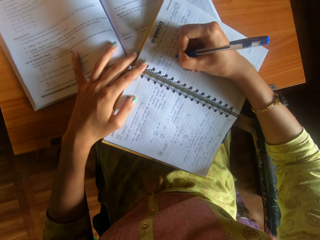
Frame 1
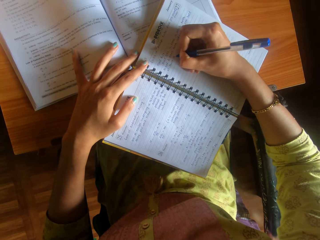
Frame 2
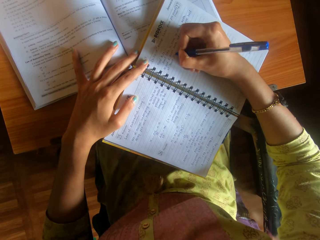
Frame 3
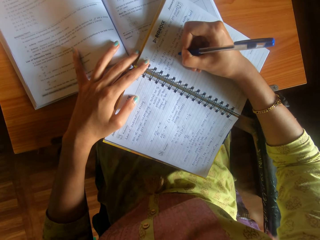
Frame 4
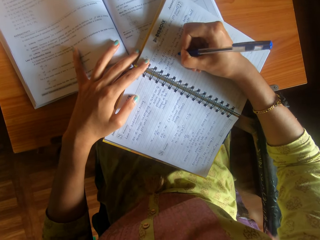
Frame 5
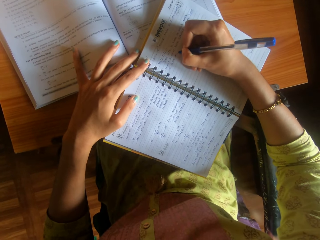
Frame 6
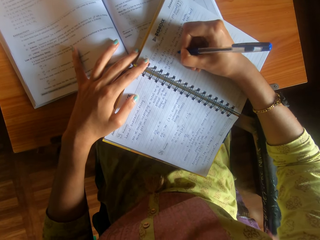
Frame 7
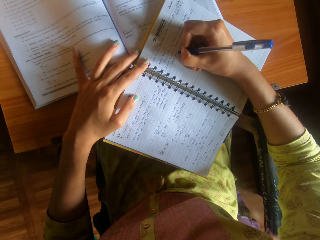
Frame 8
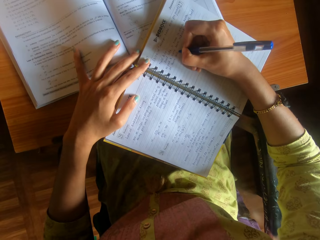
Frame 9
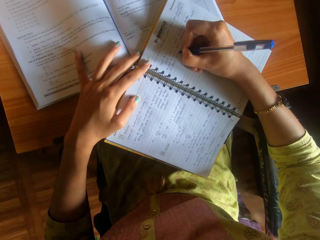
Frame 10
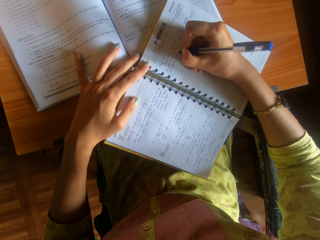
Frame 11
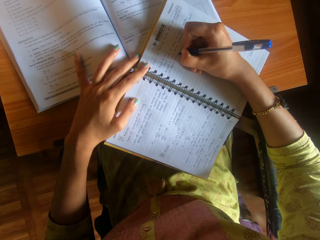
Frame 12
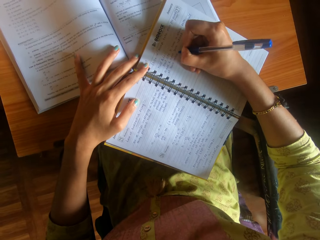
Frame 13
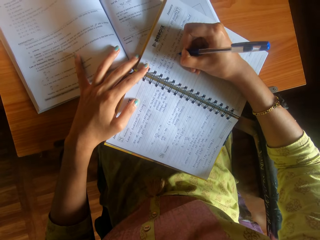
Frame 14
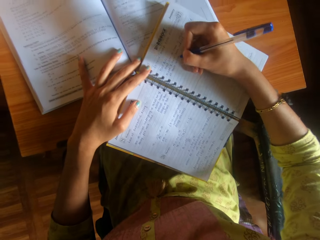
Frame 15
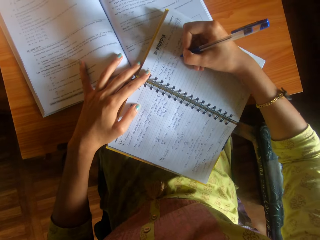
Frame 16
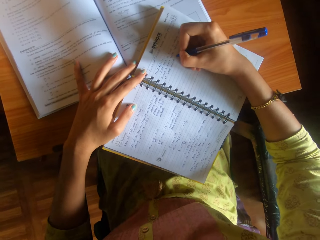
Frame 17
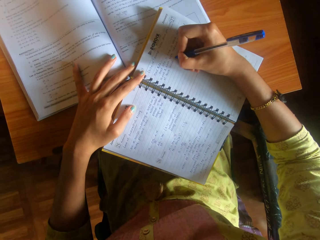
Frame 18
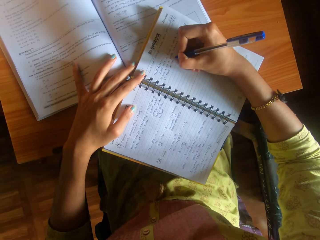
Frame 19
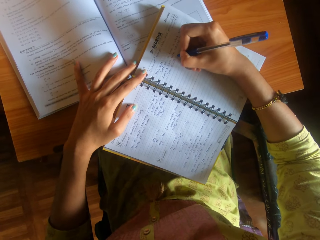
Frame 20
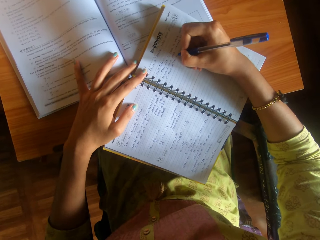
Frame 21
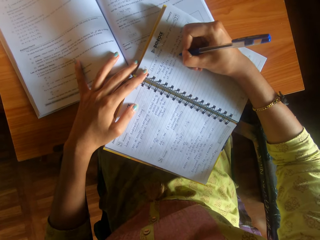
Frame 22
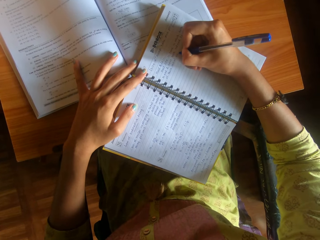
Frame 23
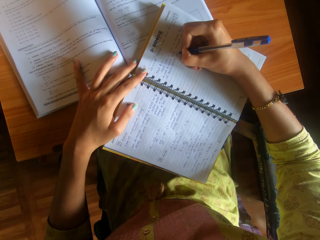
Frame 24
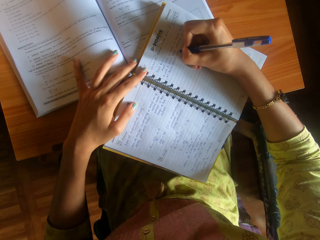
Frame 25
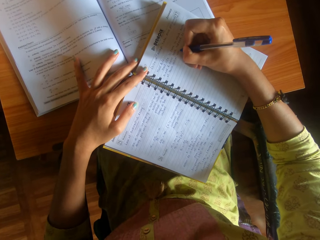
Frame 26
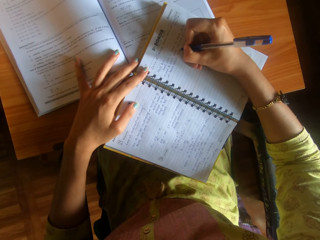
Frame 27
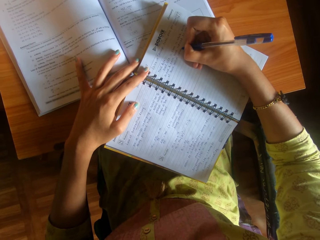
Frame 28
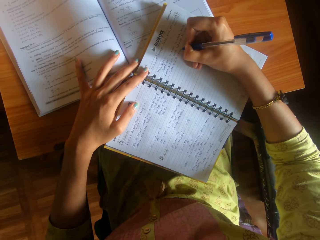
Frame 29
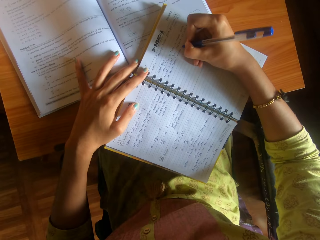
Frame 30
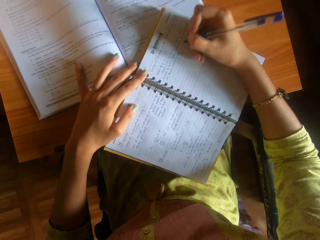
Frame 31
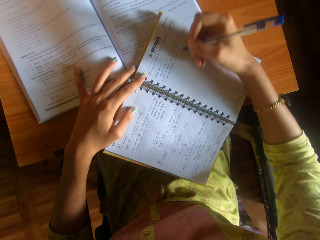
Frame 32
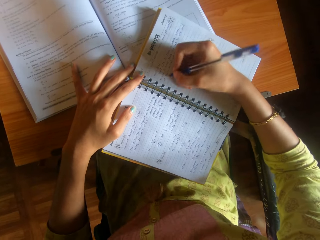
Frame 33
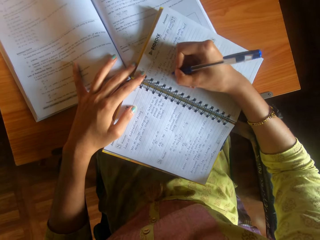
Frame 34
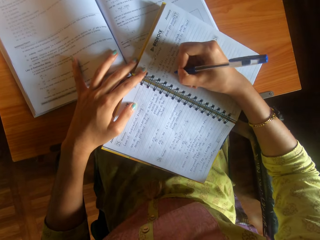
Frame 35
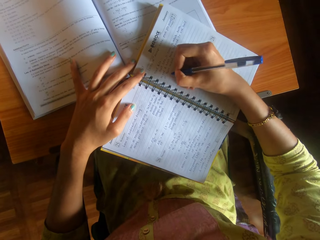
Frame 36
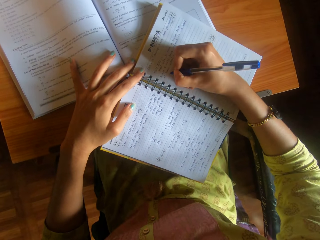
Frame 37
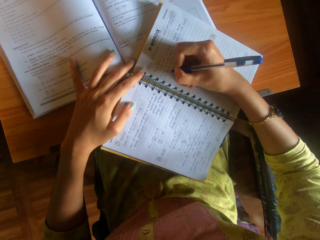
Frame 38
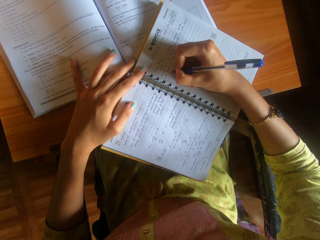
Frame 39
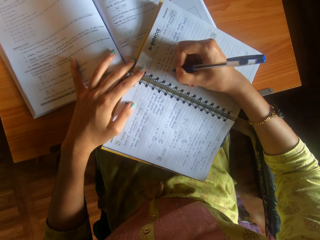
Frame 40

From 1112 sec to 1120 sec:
The camera wearer holds the book with the left hand.

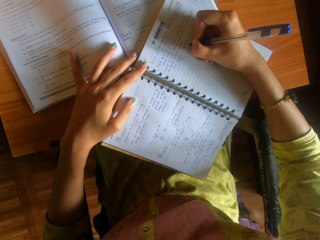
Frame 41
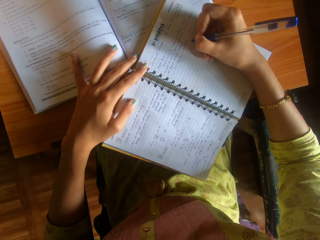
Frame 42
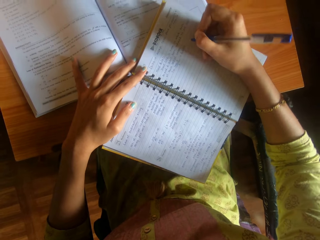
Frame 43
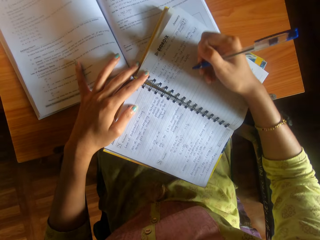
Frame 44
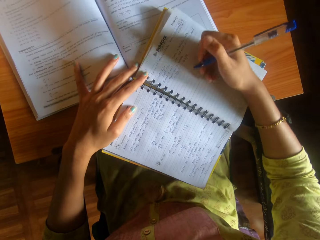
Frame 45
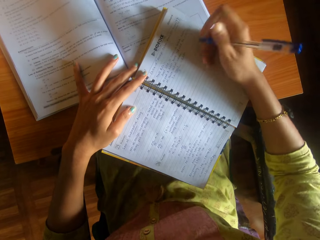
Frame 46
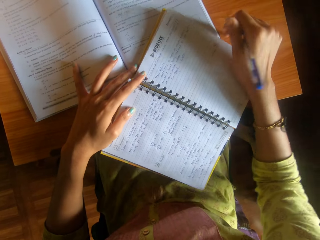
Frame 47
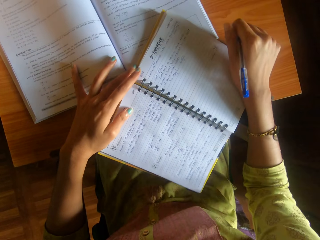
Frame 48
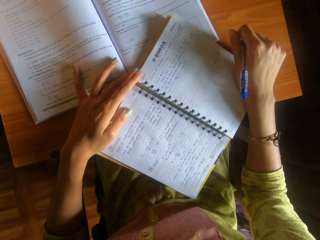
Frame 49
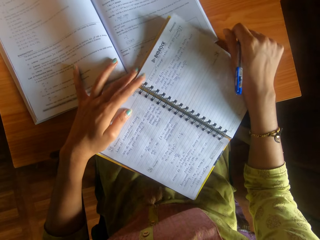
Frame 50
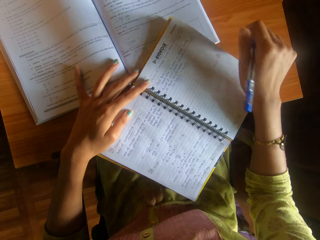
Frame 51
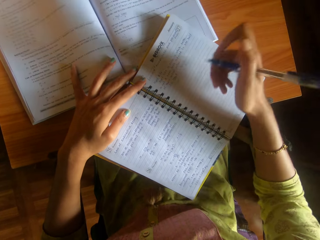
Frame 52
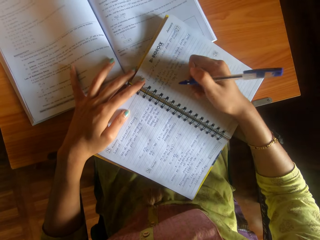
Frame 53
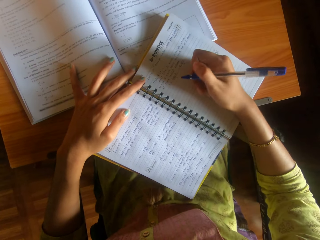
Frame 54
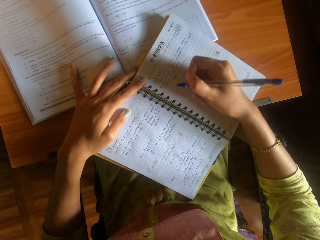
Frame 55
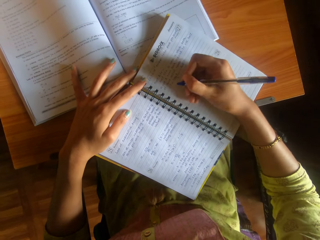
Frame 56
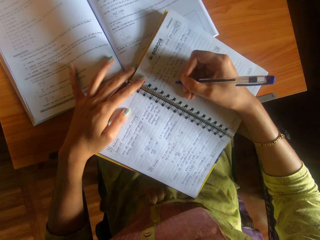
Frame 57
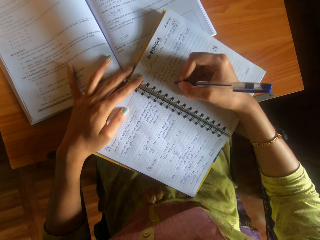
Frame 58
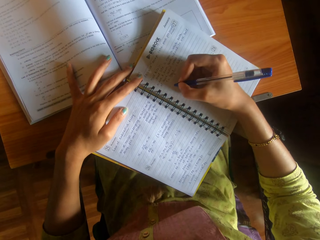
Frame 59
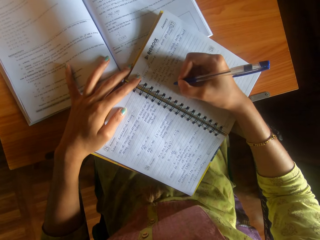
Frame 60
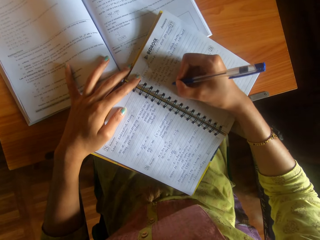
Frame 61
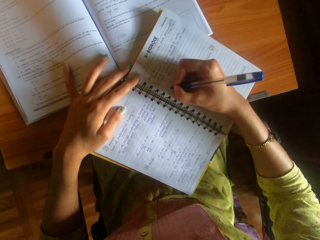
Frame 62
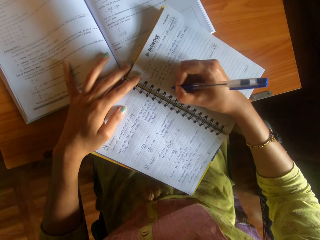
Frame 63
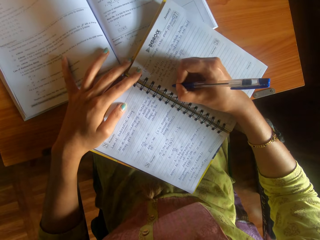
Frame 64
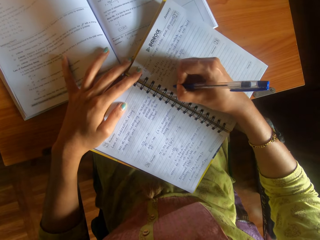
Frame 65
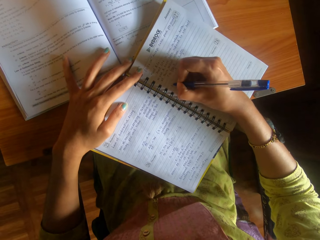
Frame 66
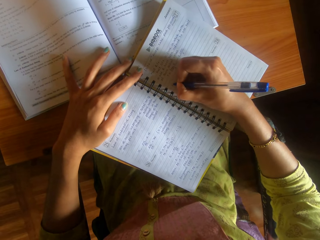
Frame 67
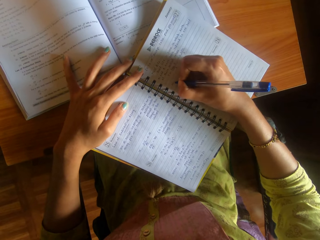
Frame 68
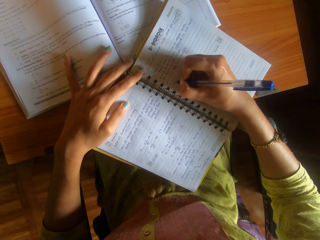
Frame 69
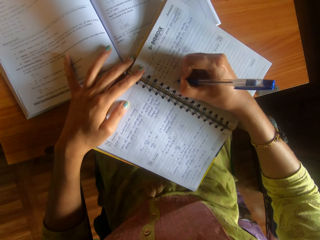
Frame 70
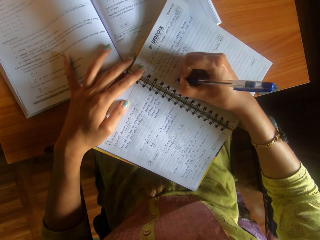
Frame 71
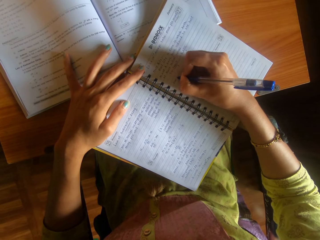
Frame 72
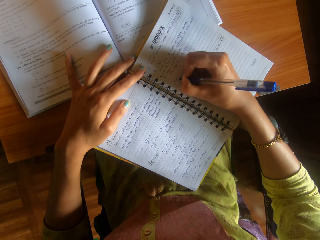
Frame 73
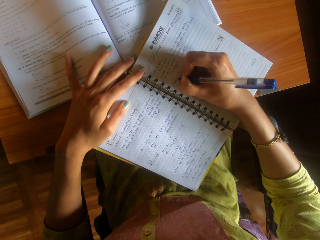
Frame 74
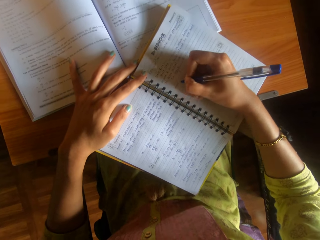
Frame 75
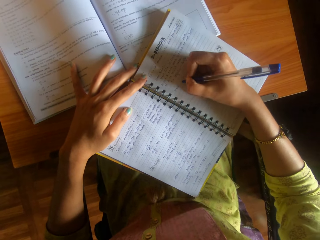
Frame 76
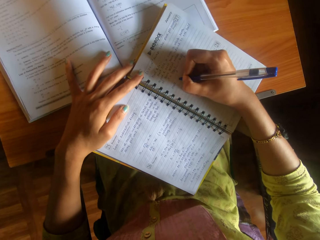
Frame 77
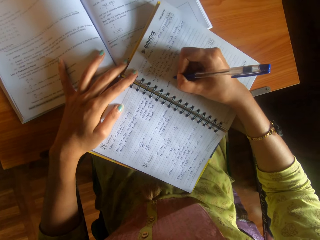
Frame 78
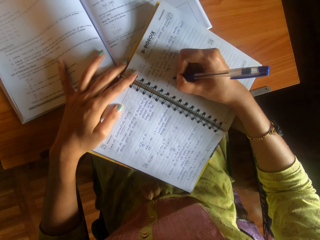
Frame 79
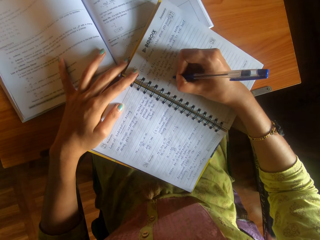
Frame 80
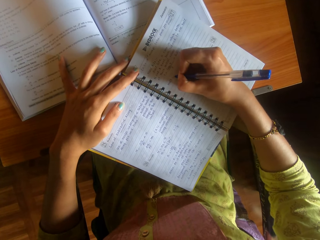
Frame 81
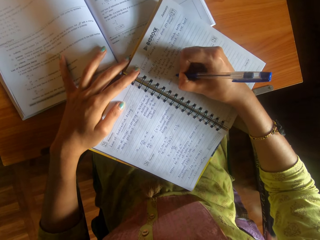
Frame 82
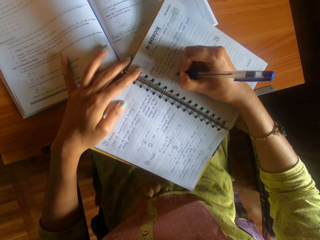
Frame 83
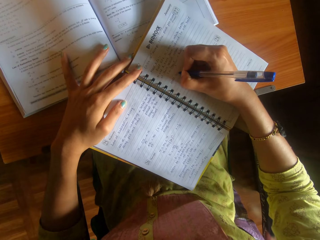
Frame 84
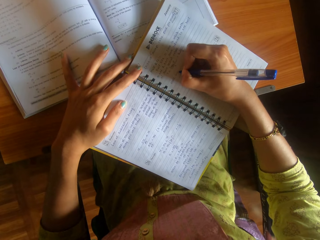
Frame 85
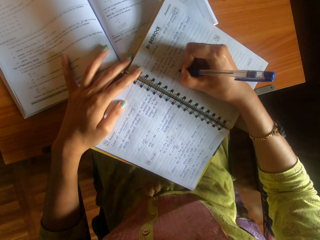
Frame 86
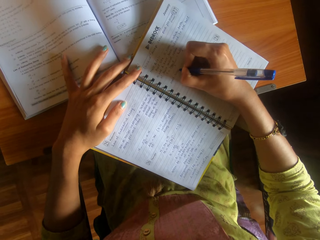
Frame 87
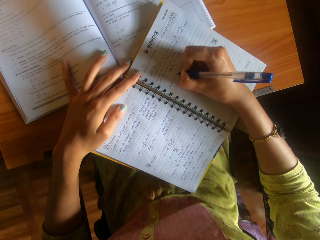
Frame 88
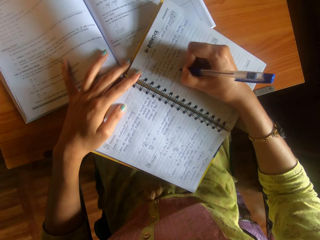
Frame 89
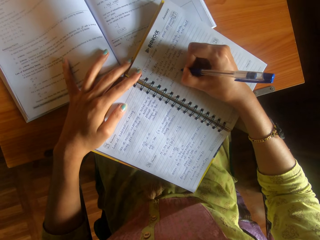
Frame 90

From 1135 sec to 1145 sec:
The camera wearer adjusts the book on the desk with her right hand. She writes on the book on the desk with the pen in her right hand.

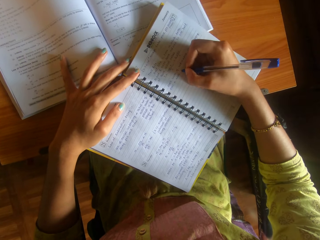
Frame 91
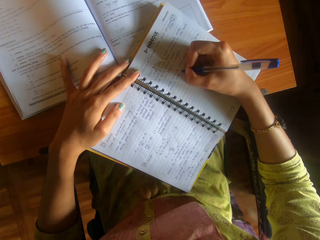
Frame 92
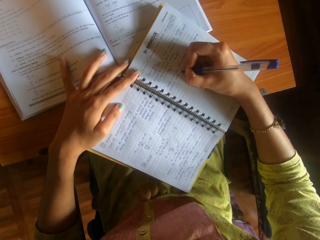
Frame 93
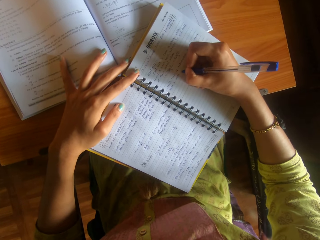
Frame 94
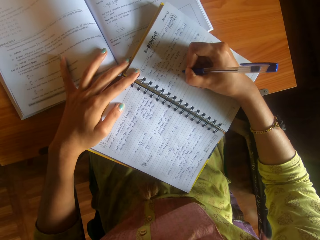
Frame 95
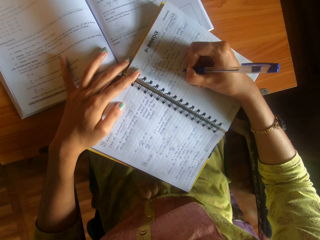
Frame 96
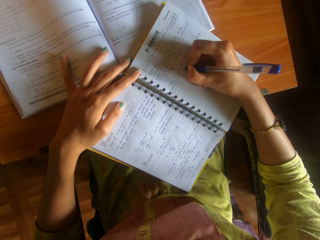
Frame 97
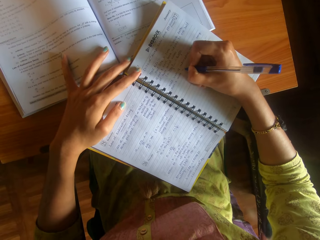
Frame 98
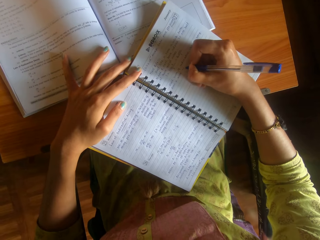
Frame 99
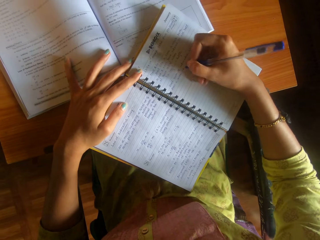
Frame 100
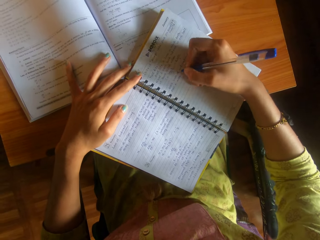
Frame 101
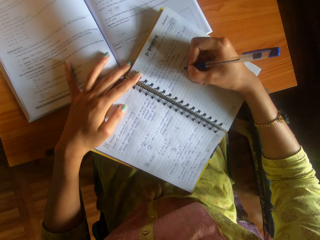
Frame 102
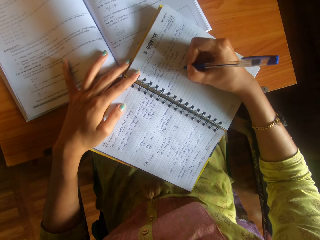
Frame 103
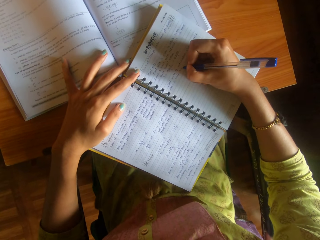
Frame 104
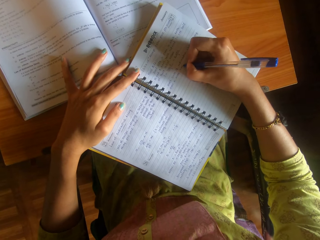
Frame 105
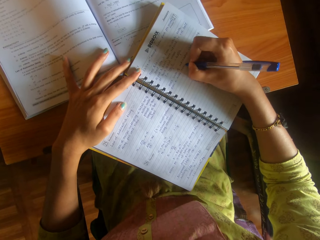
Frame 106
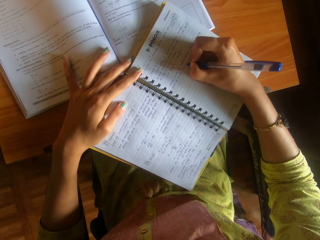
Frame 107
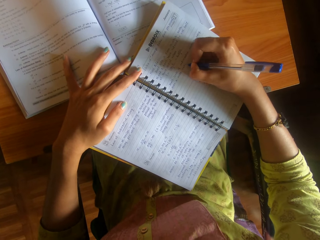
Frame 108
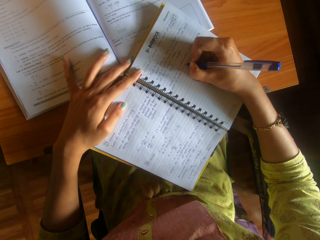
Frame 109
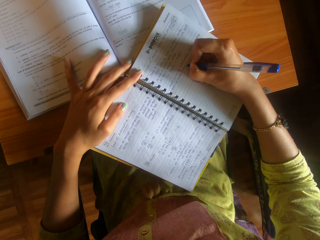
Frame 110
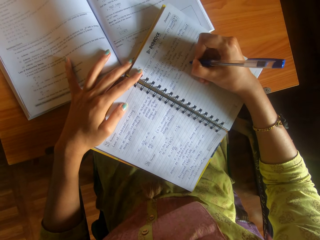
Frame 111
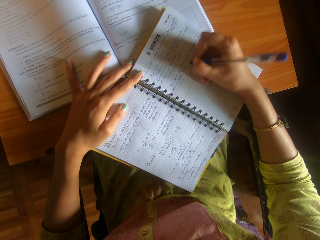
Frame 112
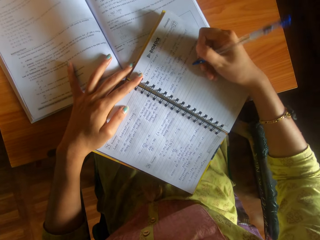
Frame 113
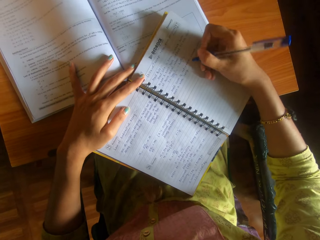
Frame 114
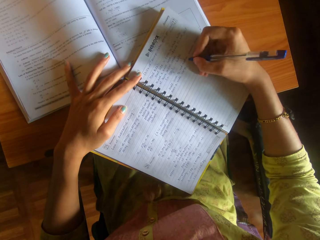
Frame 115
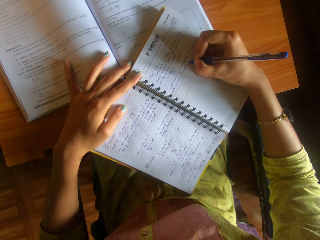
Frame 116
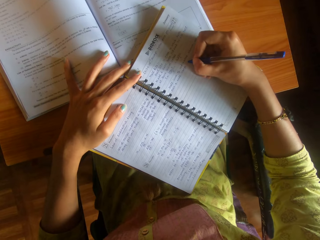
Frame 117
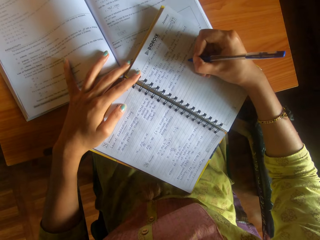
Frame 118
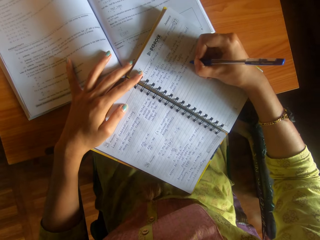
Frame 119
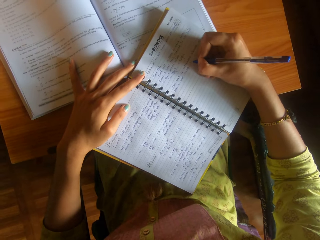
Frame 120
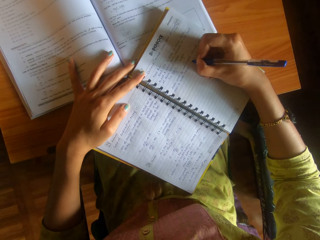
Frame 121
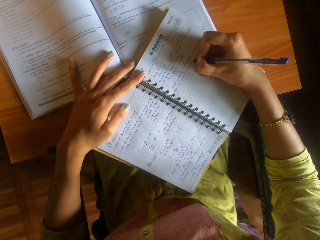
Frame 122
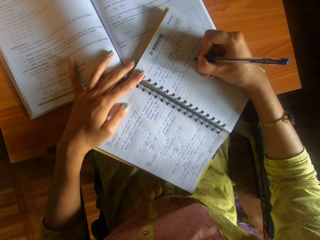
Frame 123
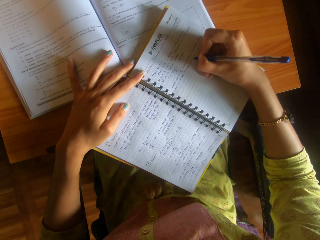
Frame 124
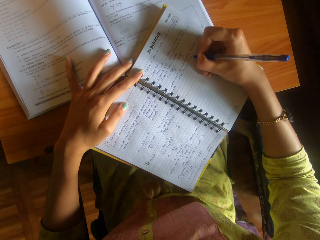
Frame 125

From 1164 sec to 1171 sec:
The camera wearer writes the notes with the pen.
